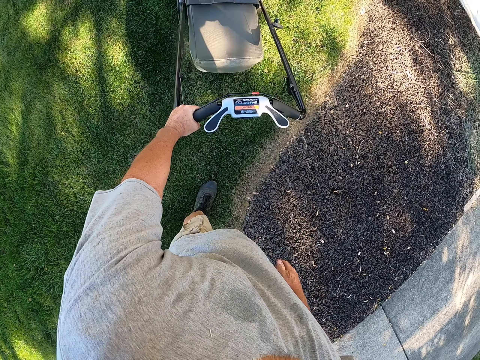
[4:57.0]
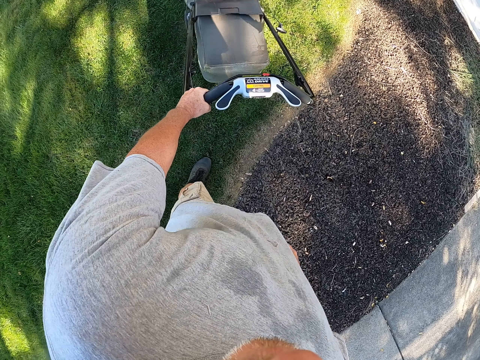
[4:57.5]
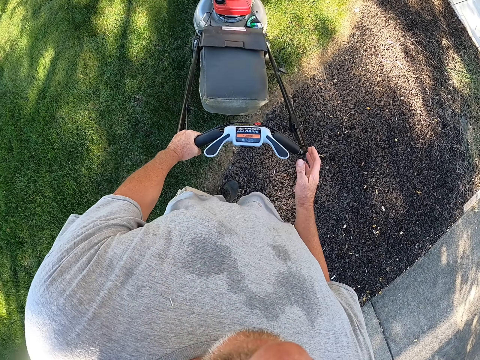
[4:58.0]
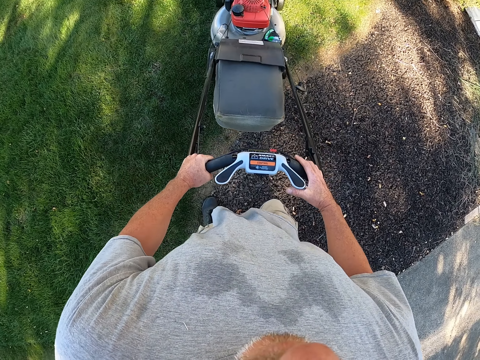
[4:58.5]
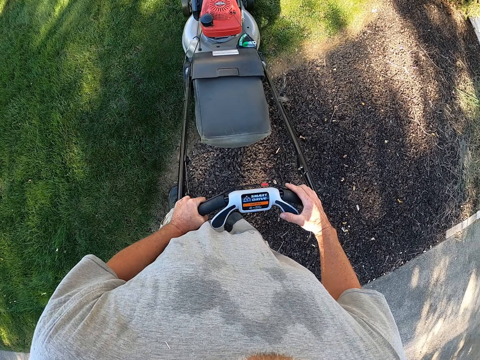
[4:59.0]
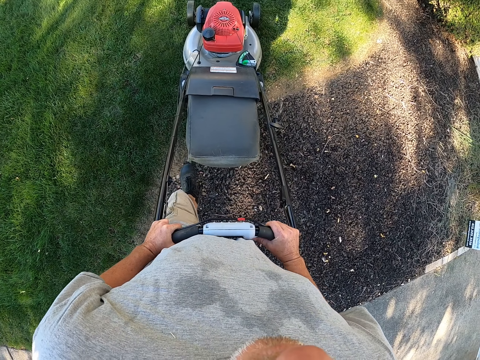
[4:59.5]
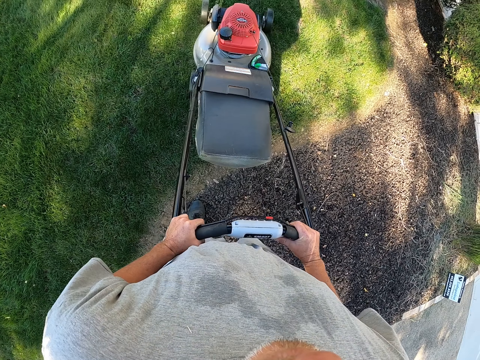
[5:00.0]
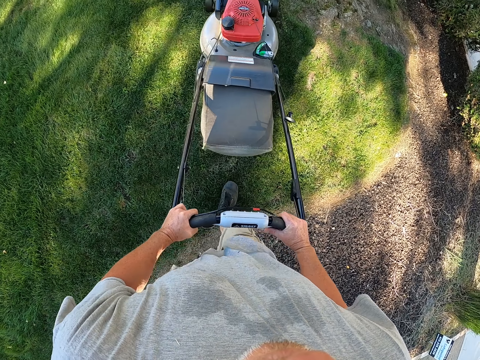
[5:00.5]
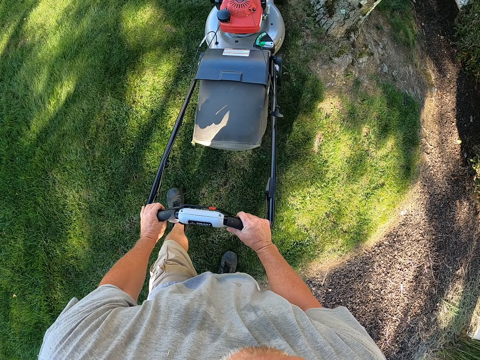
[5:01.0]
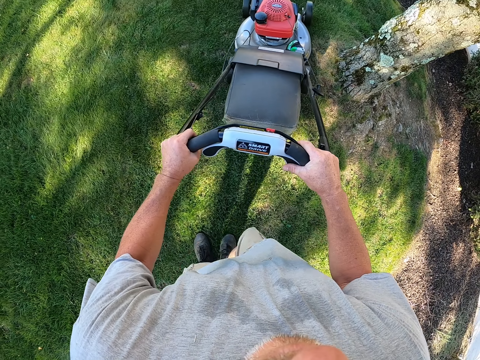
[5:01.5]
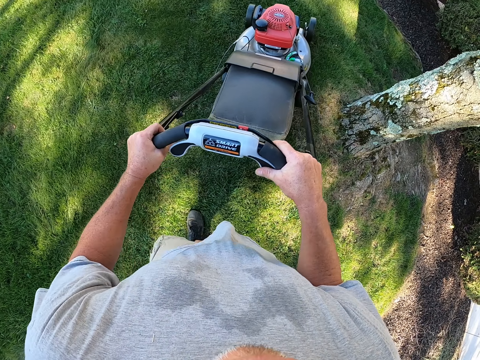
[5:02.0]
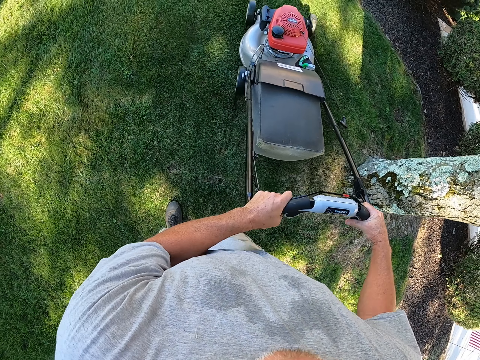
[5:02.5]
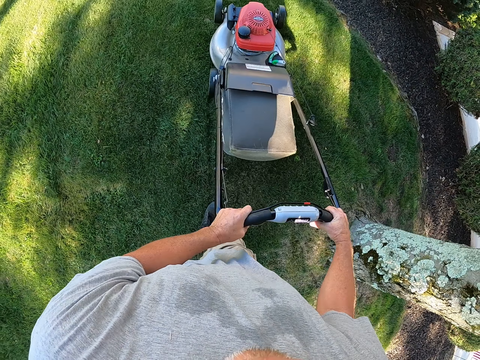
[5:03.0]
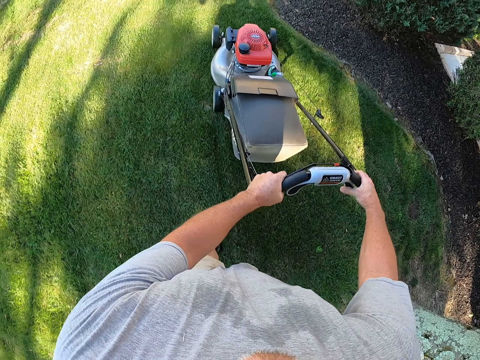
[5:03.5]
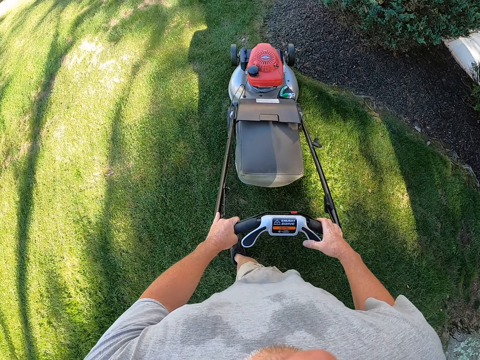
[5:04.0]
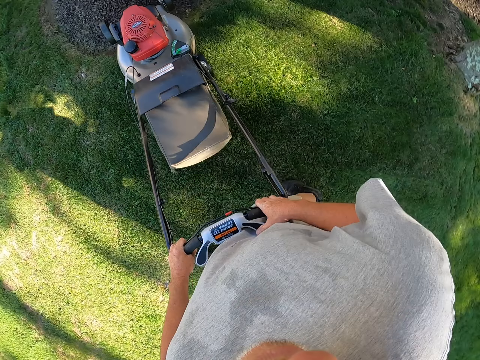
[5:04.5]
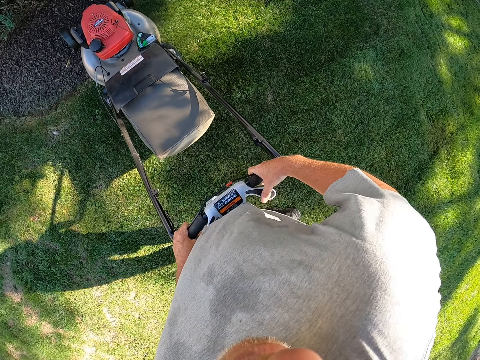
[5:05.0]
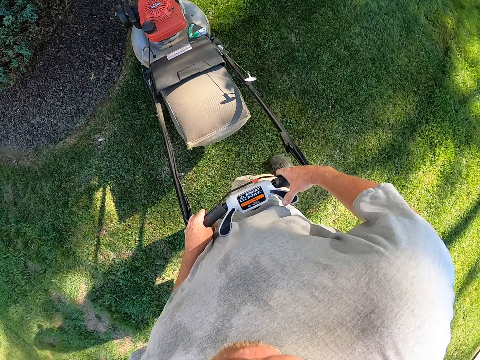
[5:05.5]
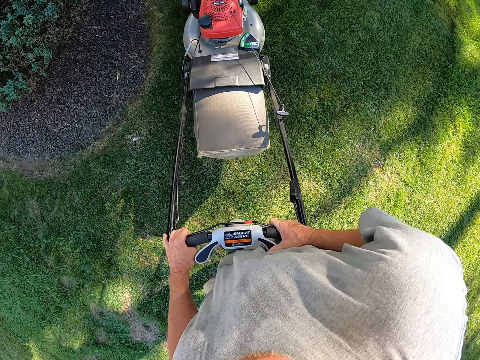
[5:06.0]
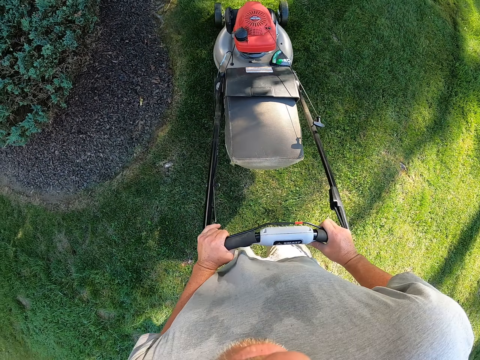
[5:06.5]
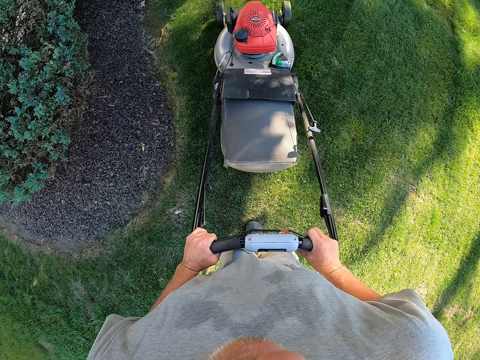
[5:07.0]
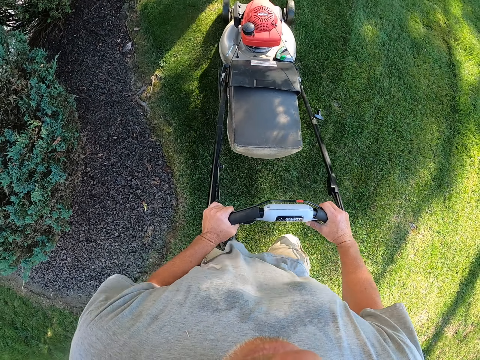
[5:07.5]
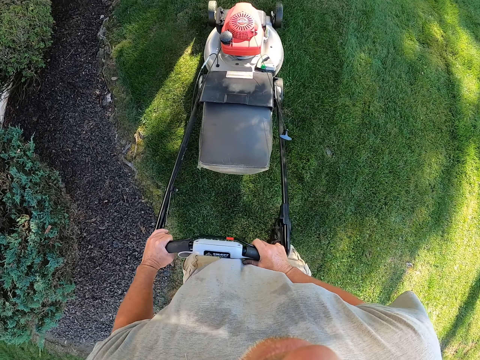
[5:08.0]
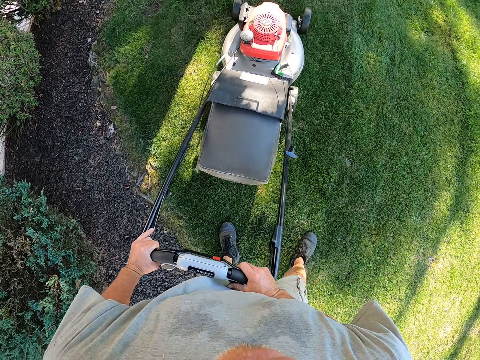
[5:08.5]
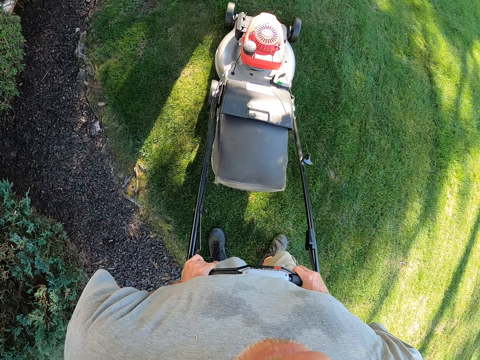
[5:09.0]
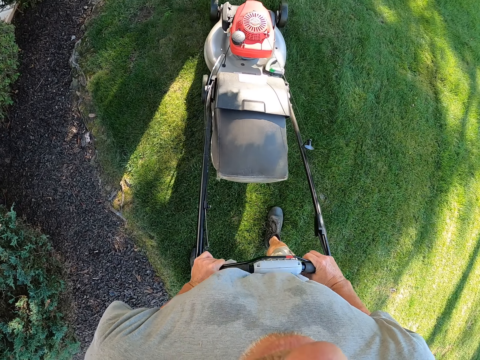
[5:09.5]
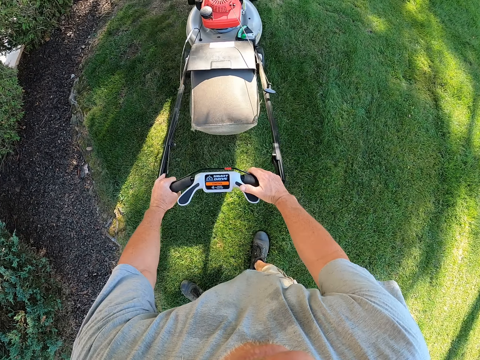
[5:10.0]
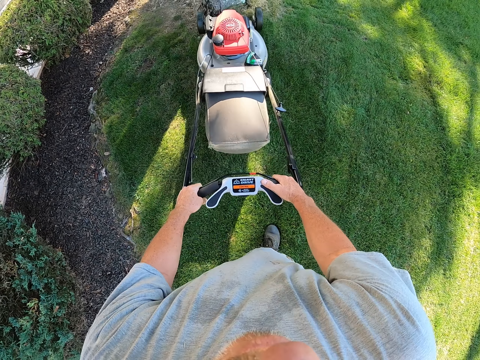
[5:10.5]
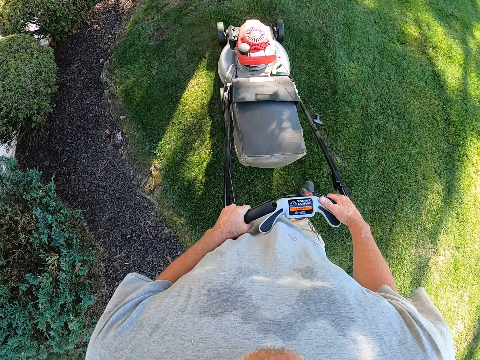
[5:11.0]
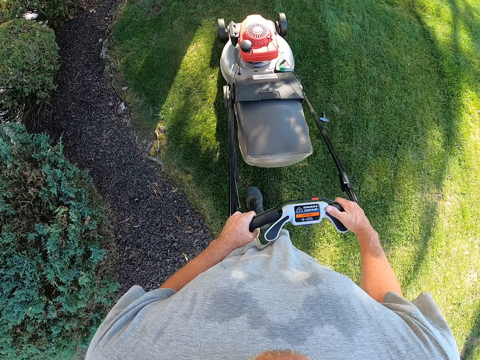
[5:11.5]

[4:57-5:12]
The camera wearer stands. They trim grass on the compound. They walk with a lawn mower. They change direction. They trim grass on the compound.

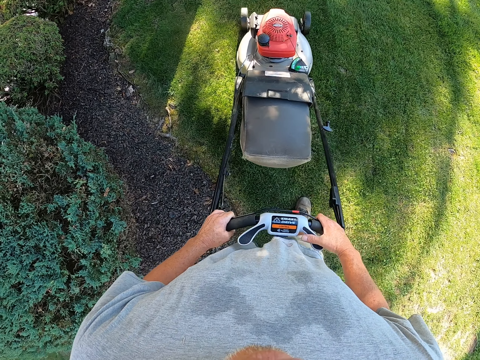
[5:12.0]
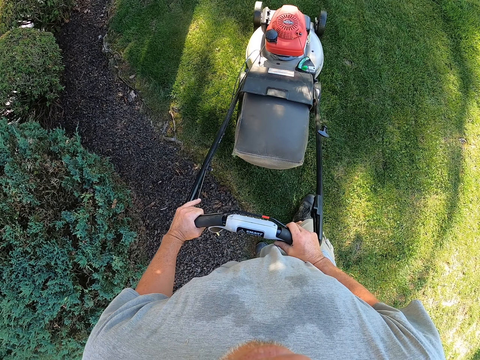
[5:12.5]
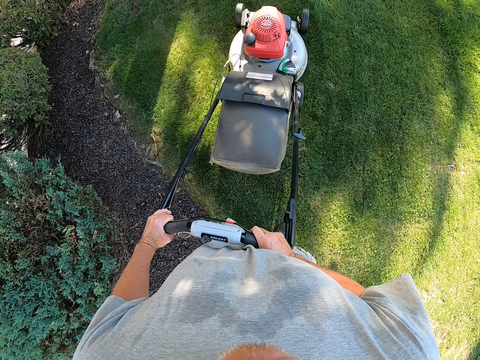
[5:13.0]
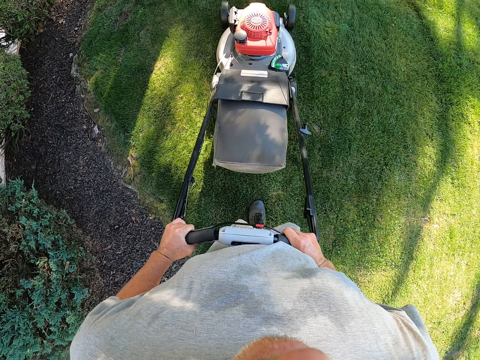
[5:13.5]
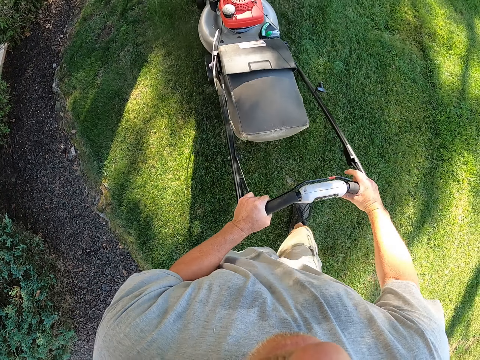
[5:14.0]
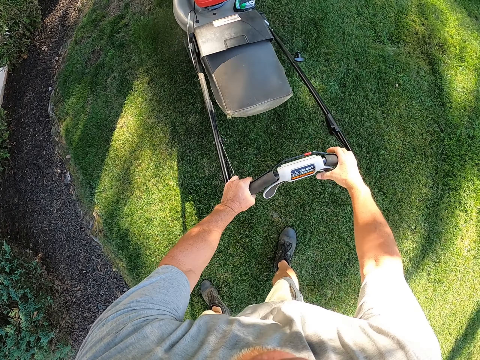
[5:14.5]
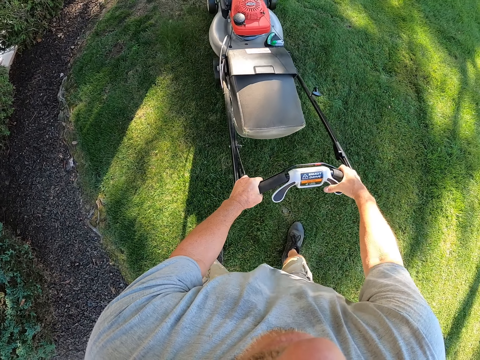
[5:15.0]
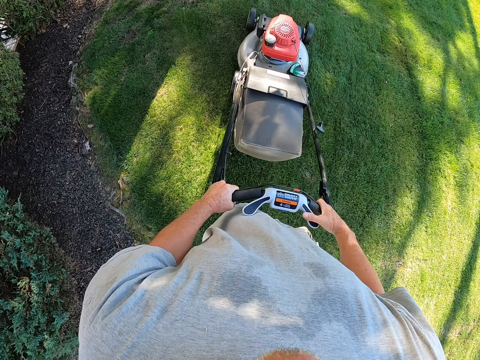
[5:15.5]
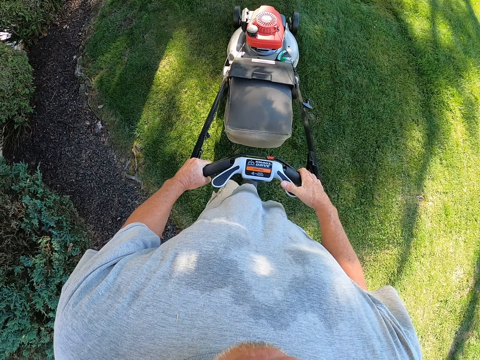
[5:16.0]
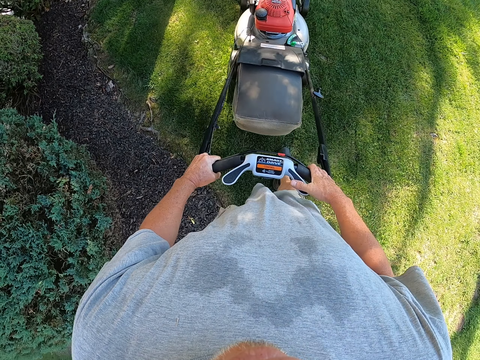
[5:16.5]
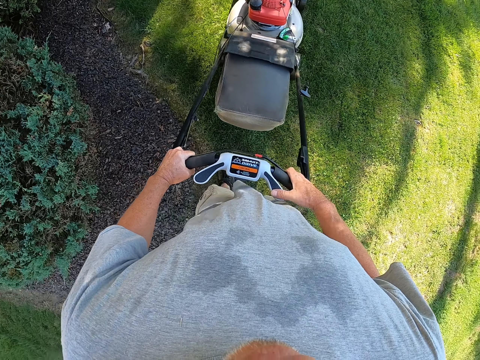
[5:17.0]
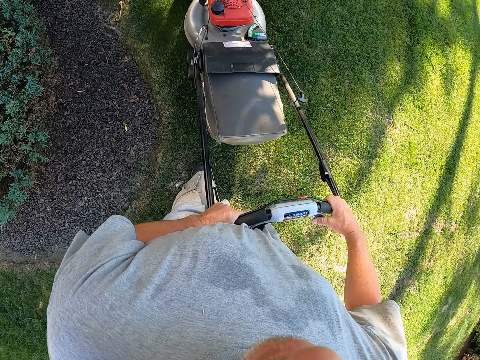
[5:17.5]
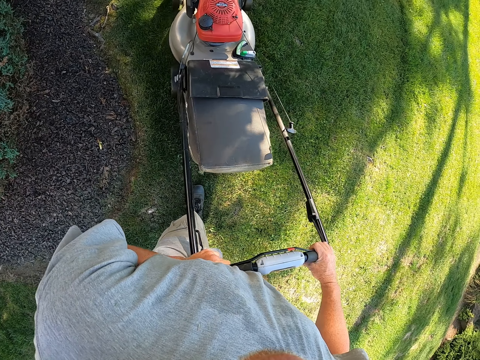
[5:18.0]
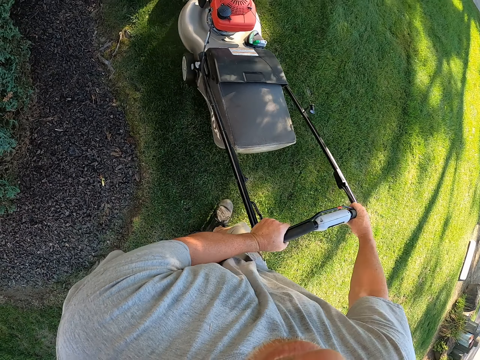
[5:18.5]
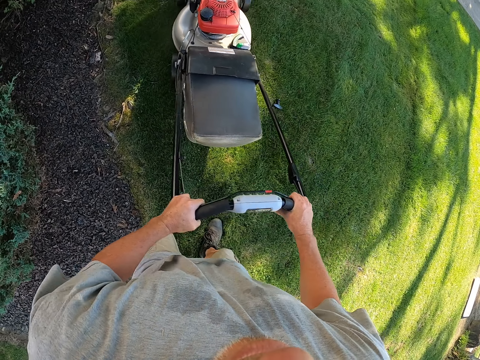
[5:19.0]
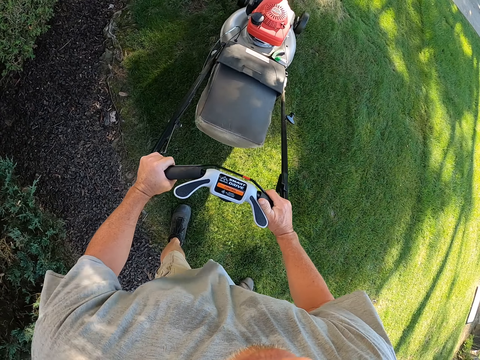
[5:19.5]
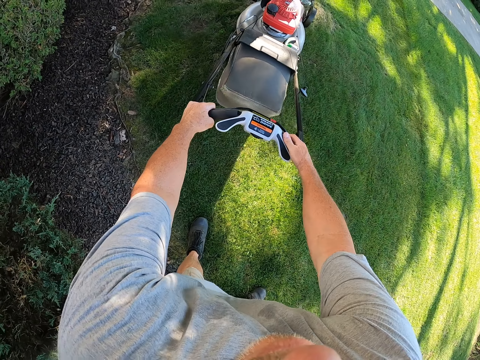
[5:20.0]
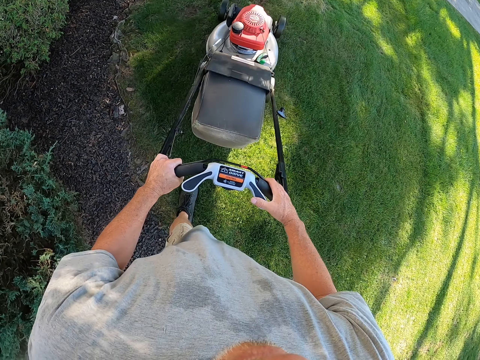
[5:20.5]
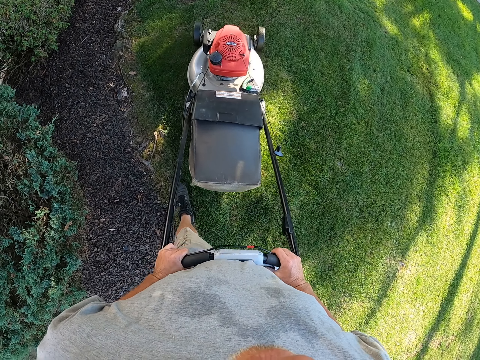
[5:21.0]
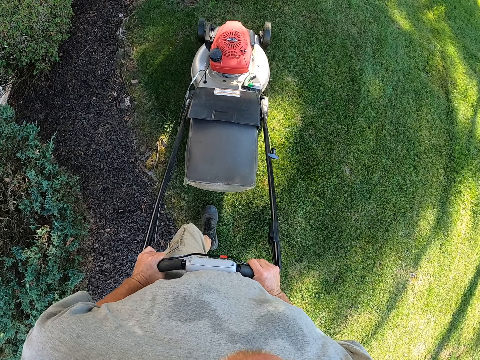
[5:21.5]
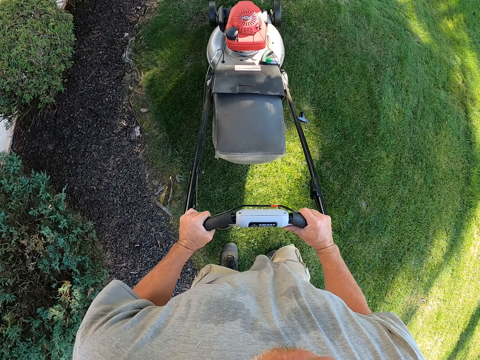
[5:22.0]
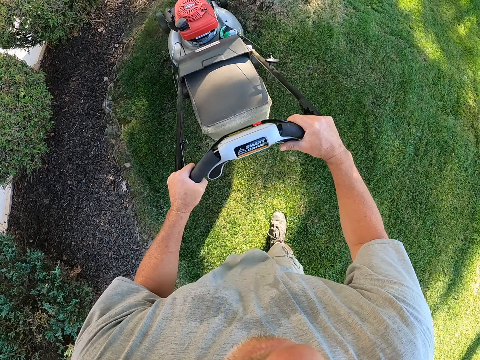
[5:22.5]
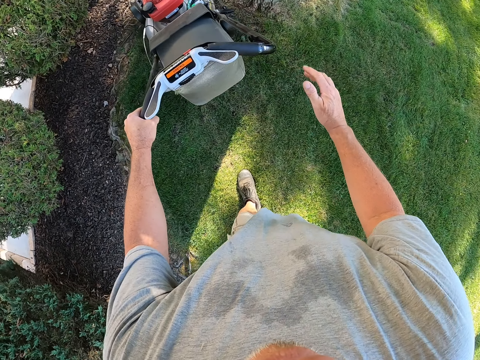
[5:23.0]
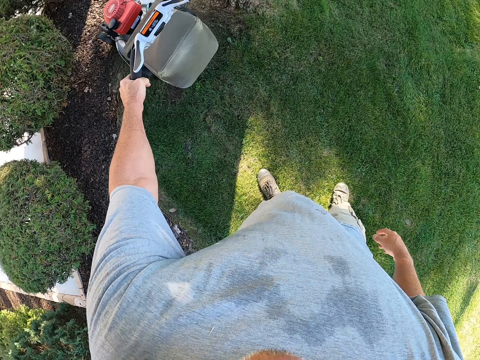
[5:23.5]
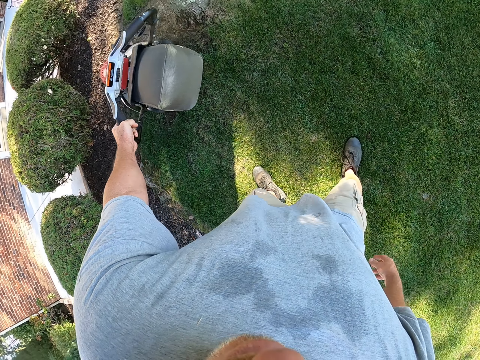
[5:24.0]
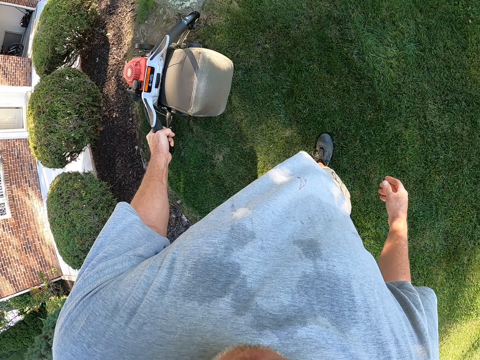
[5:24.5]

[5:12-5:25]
The camera wearer removes the right hand from the lawnmower handle.
